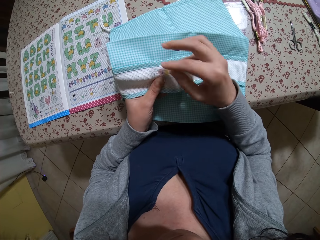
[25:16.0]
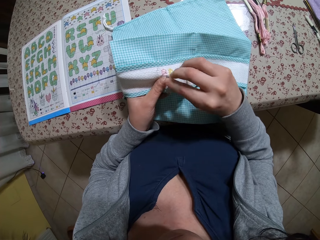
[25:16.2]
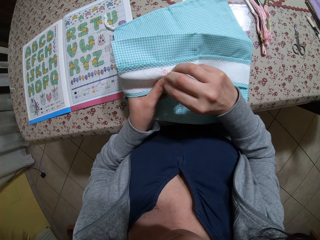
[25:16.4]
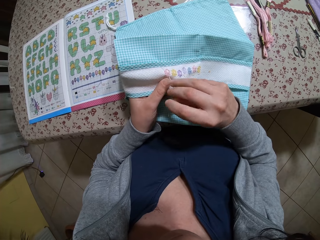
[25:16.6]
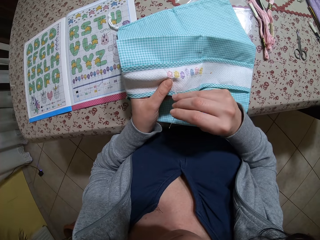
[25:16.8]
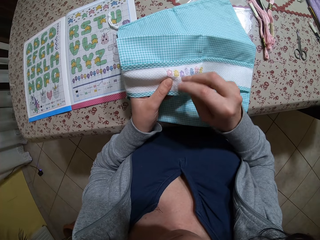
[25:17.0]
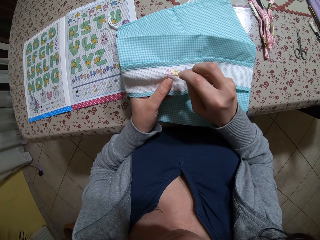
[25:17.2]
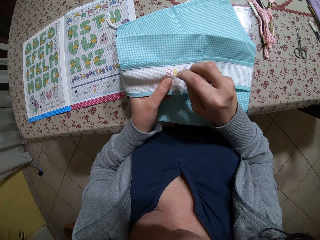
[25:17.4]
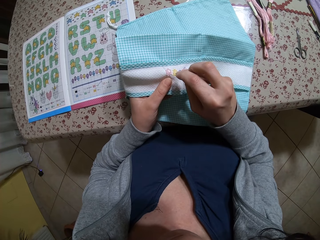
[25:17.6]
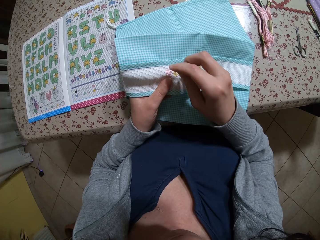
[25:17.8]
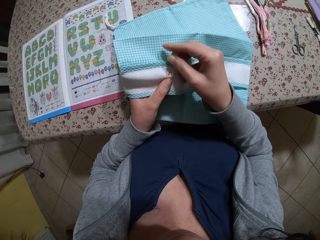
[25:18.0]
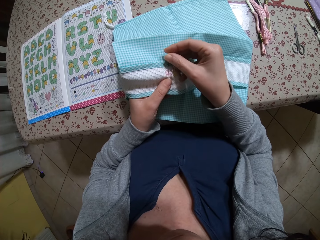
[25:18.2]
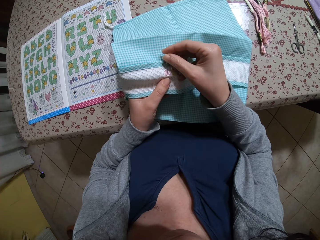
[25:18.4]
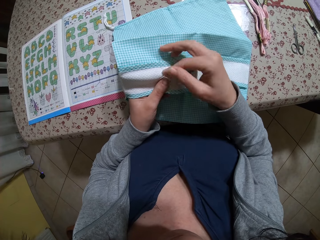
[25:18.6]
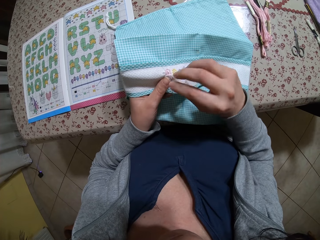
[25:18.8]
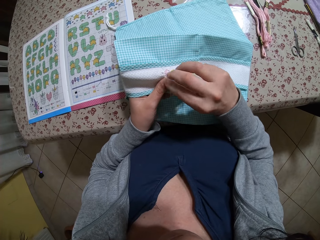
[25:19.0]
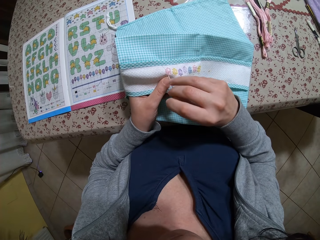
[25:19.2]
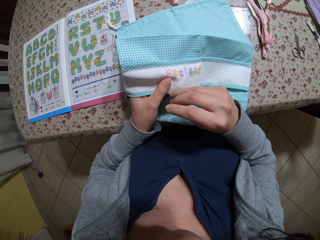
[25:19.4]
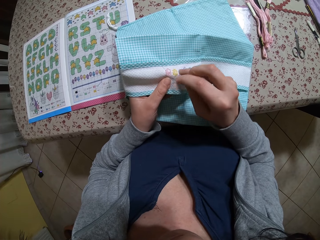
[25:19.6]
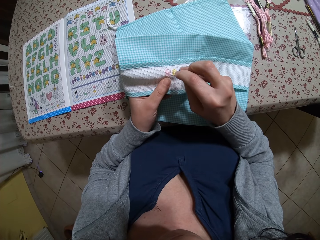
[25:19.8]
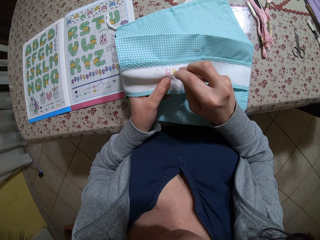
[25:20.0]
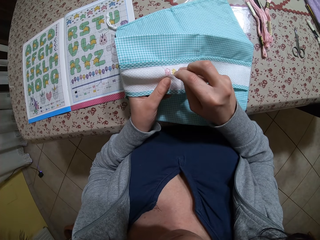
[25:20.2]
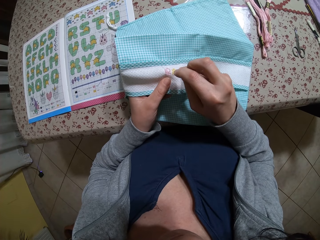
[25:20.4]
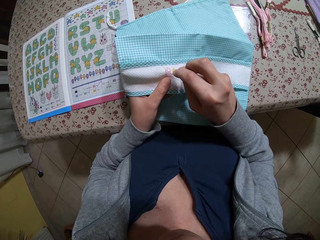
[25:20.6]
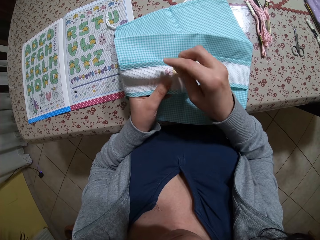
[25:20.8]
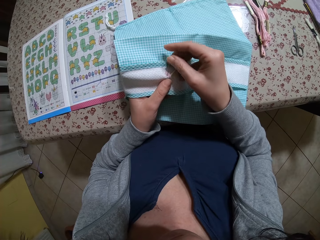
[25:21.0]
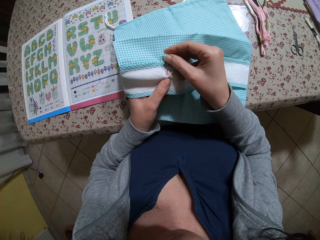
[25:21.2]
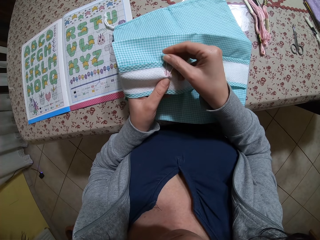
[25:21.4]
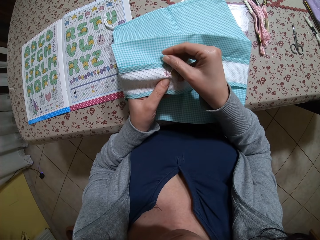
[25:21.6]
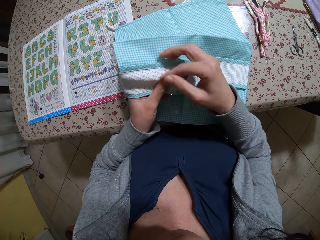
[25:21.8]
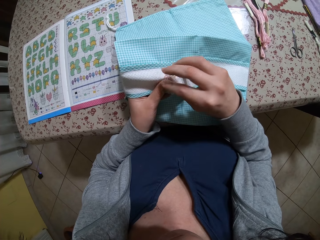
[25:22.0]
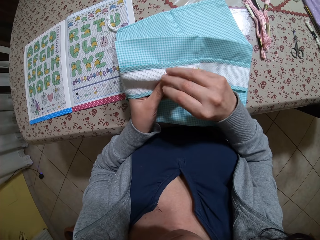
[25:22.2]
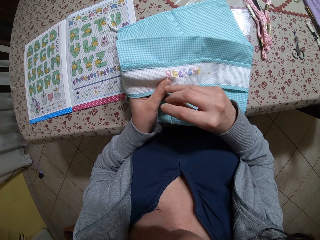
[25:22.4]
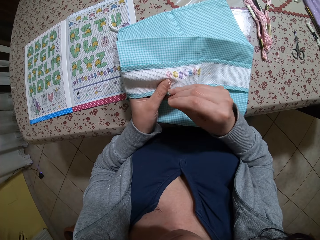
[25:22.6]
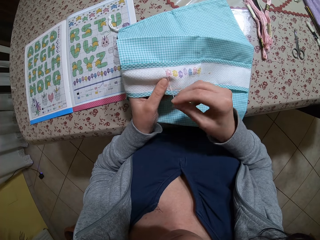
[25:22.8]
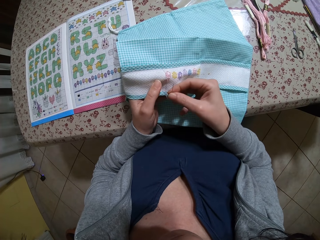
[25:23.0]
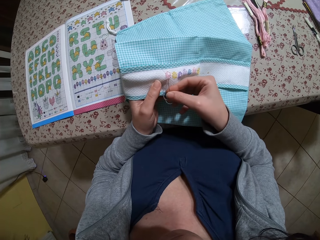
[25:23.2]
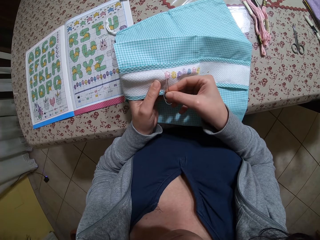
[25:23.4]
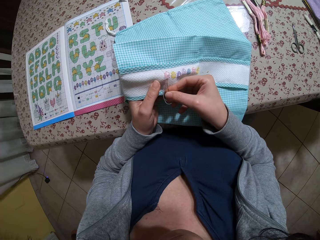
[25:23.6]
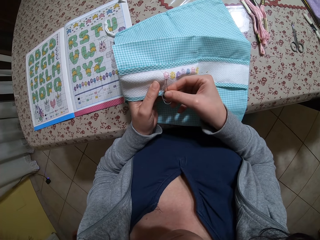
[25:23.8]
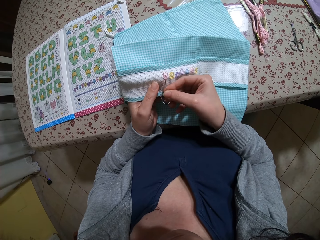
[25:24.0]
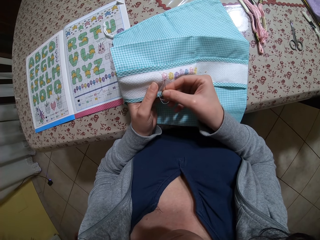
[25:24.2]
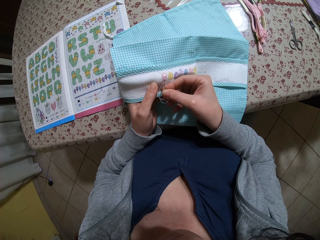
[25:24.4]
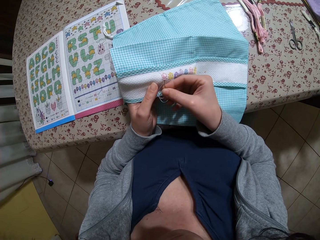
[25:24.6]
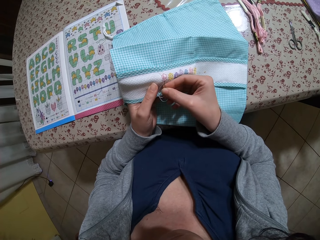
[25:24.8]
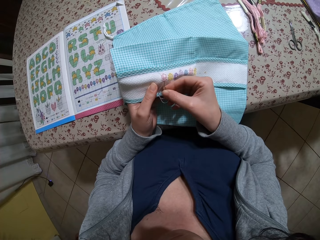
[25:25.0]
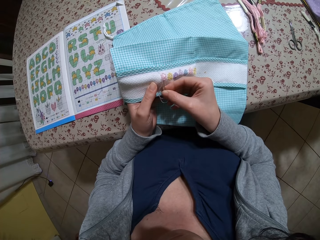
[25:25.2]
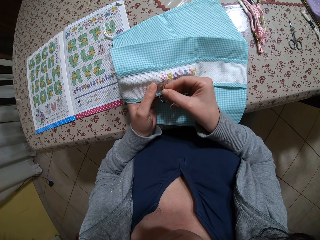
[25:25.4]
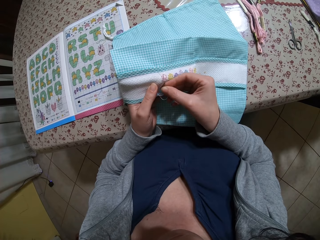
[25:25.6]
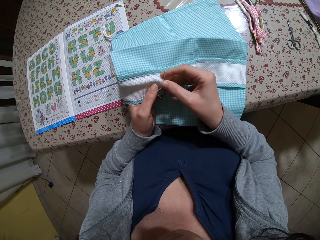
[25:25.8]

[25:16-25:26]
The camera wearer pulls the needle. They sew the cloth with the needle. They pull the needle. They sew the cloth with the needle. They sew the cloth with the needle again.

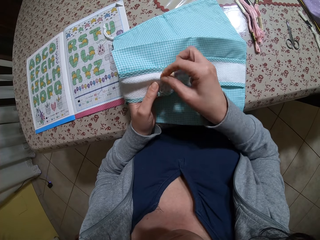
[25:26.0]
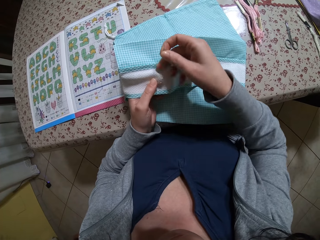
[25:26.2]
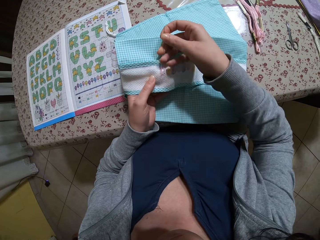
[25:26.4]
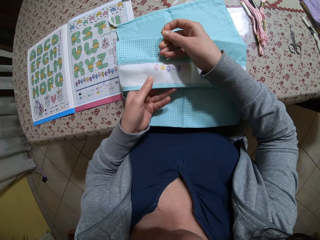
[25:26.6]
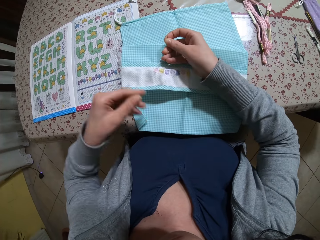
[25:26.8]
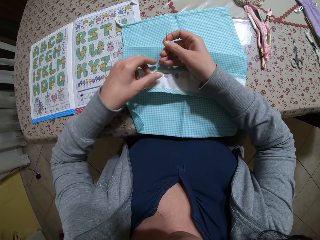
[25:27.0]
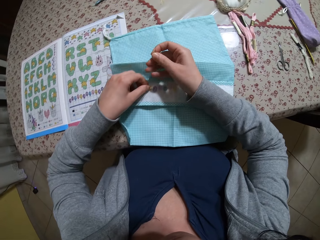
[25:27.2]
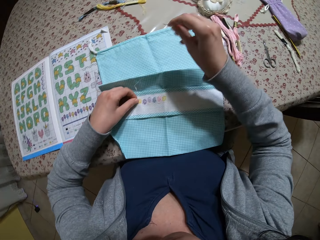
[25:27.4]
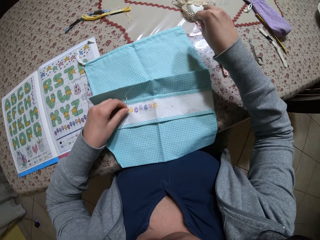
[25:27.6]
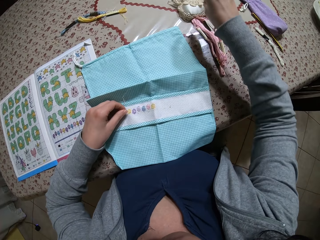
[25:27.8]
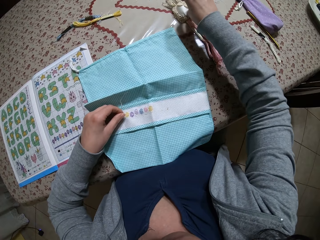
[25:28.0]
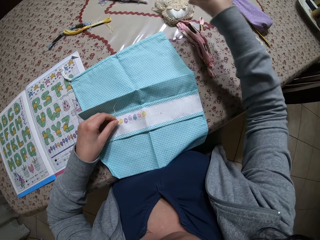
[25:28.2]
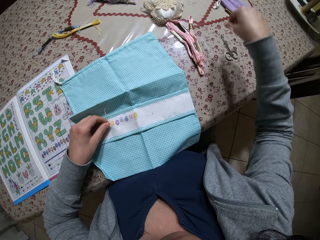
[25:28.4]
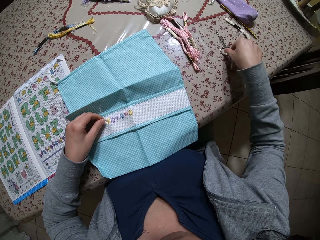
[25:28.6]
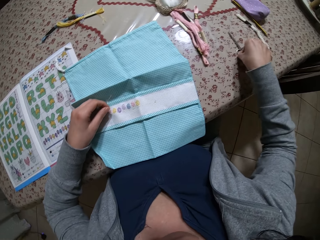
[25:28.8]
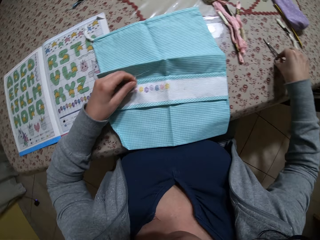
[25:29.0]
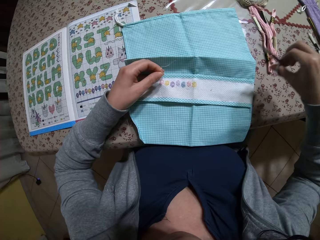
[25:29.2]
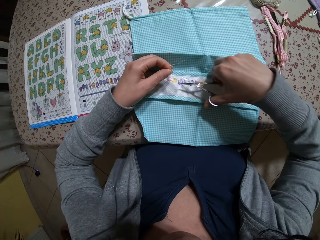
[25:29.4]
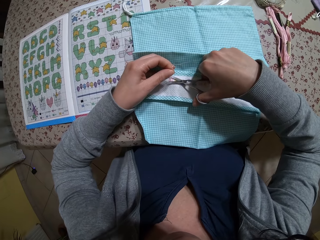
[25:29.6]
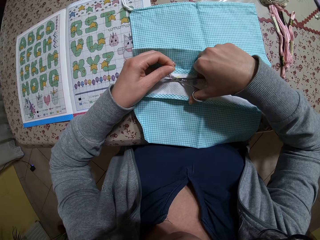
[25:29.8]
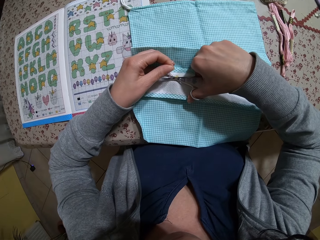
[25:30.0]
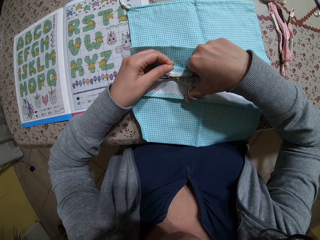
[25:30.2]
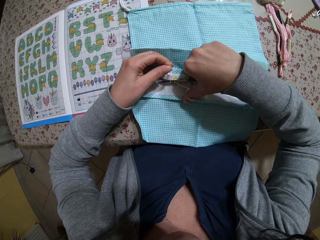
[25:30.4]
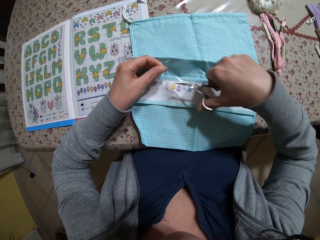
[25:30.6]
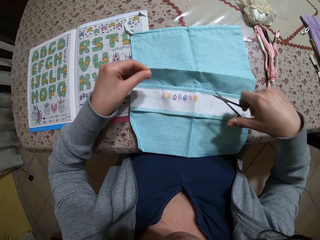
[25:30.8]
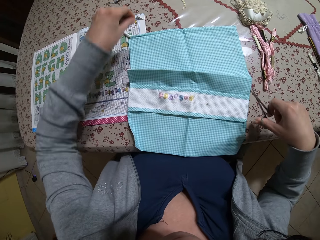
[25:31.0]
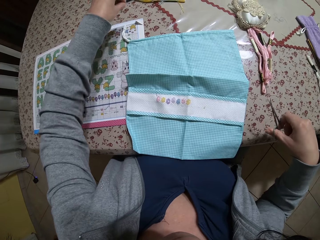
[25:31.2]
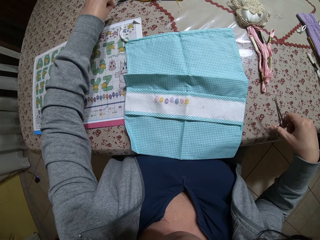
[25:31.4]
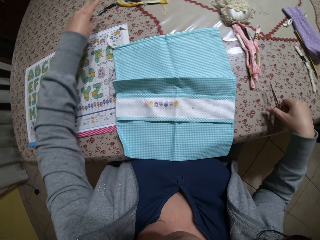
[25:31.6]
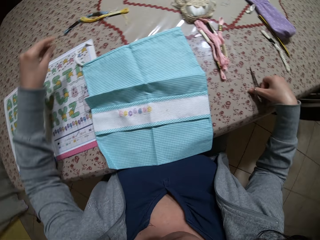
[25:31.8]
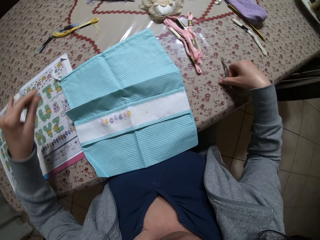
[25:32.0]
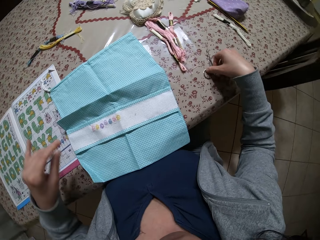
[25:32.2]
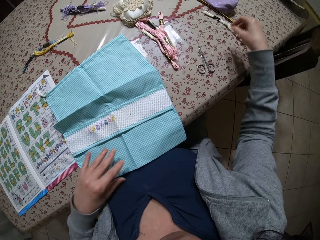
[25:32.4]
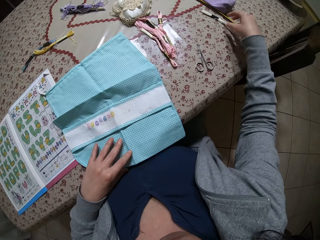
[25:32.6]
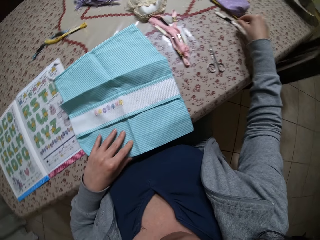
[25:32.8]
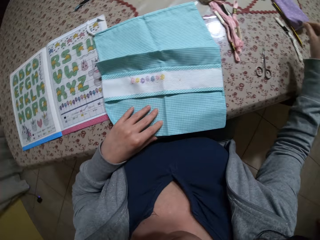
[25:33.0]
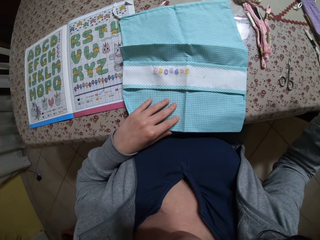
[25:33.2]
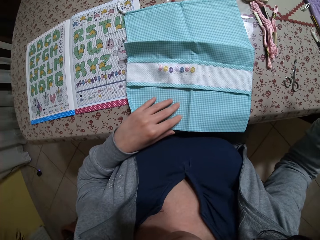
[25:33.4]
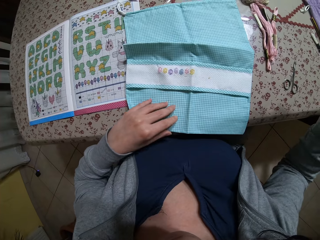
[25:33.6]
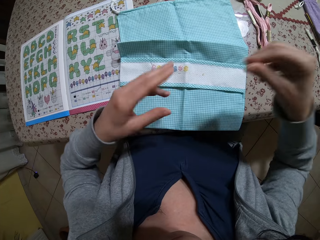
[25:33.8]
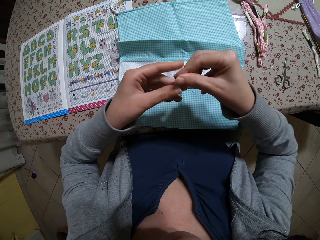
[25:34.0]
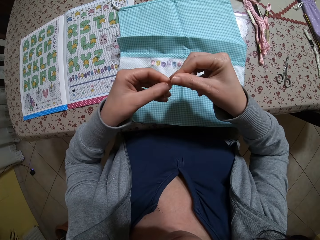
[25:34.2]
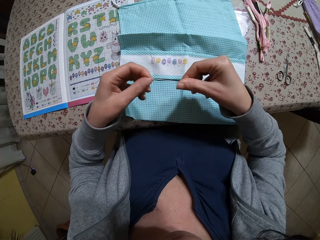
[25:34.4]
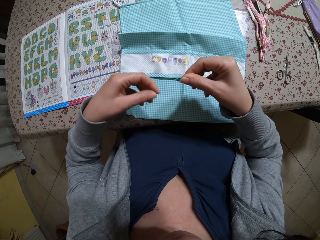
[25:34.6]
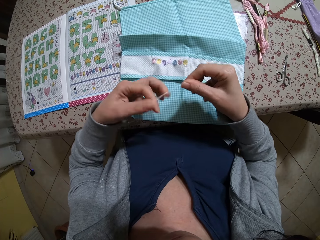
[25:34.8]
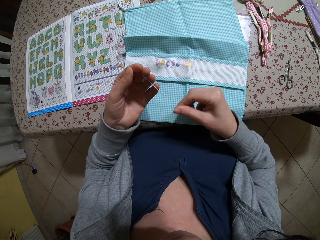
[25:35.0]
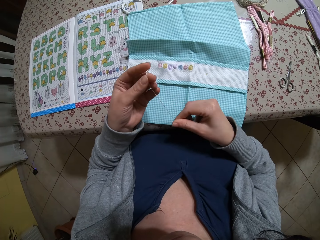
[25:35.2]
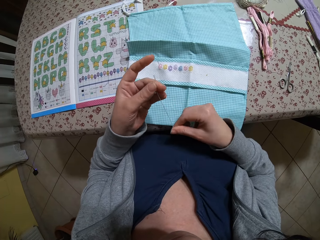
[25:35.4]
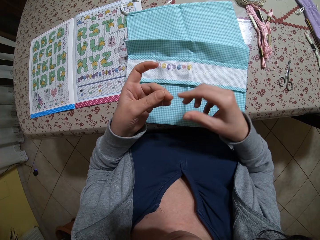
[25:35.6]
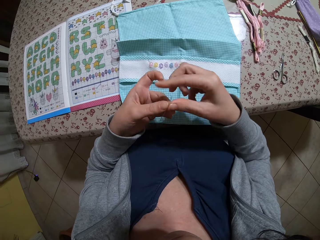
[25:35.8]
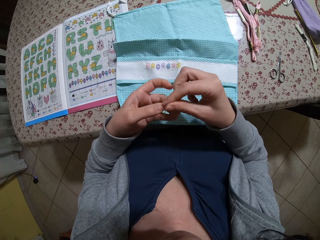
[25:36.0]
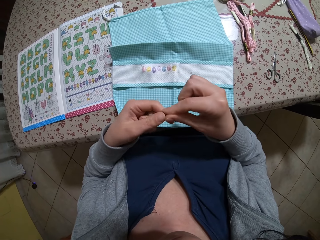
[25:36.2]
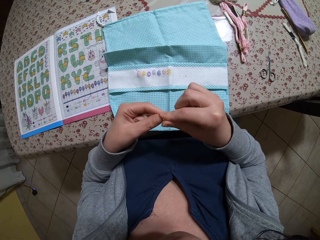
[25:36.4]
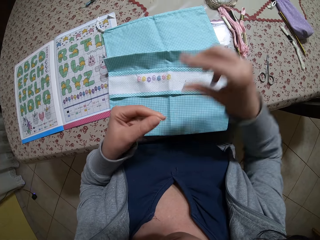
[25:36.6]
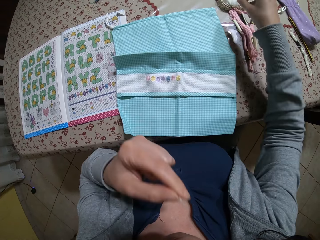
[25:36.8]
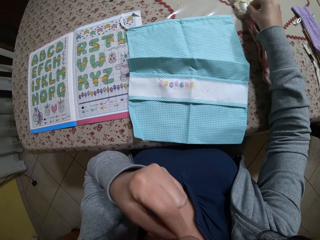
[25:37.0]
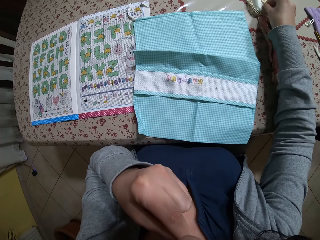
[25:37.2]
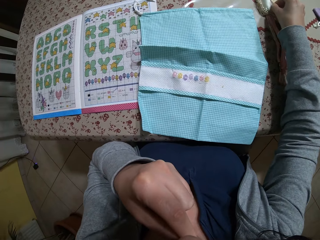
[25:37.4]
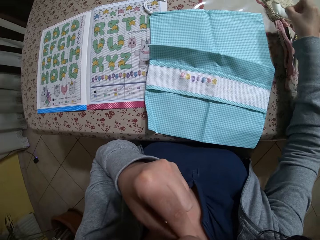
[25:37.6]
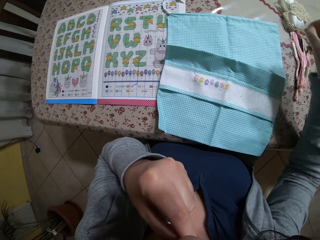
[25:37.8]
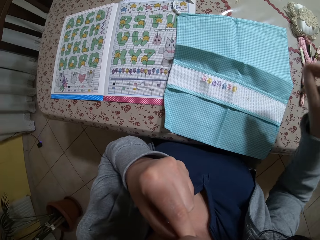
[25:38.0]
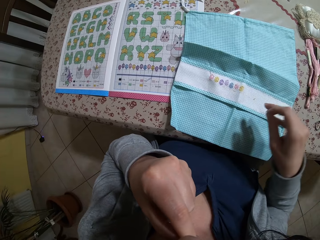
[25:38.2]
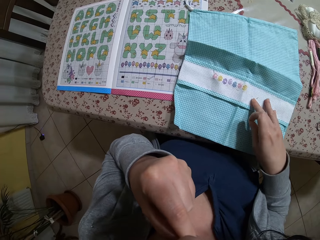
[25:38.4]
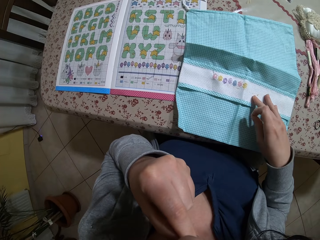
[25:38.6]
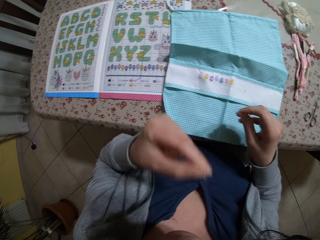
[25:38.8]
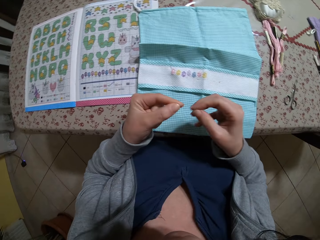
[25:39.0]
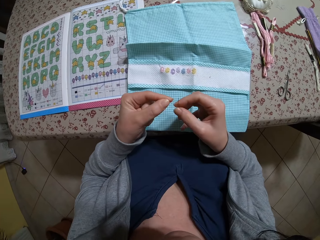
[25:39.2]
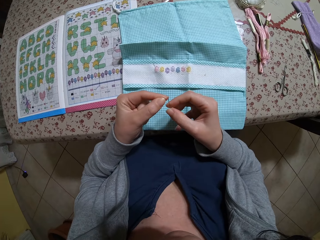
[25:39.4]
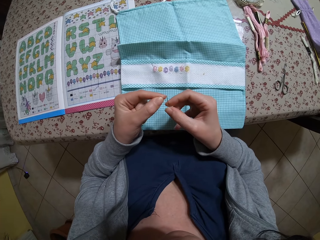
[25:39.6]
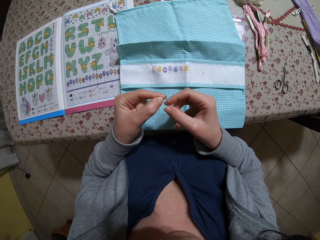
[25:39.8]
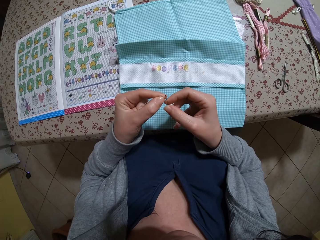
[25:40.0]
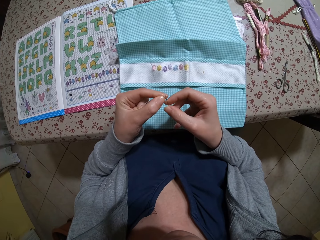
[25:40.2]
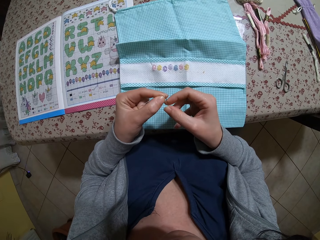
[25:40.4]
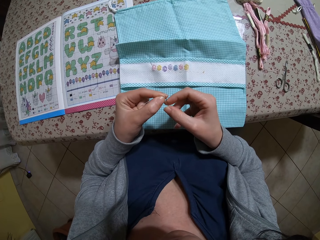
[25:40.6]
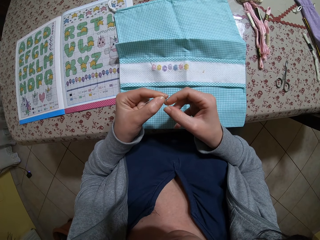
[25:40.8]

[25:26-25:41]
The camera wearer pulls the needle. She holds the thread with her left hand. She removes the needle from the thread with her right hand. She puts the piece of cloth down. She puts the needle in a pin cushion on a table with her right hand. She picks up a pair of scissors from the table with her right hand. She cuts the thread from the fabric with the pair of scissors in her right hand. She drops the thread on the table with her left hand and drops the pair of scissors on the table with her right hand. She places her left hand on the fabric. She picks up a thread from the table with her right hand. She rolls the thread with both hands. She picks up the needle from the pin cushion on the table with her right hand. She puts the thread in her mouth with her left hand. She adjusts the fabric on the table with her right hand. She fixes the thread into the needle with both hands.
